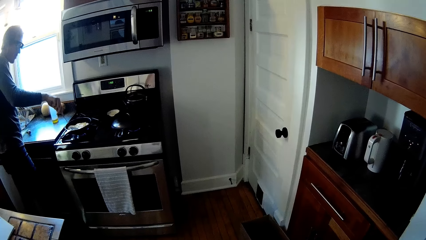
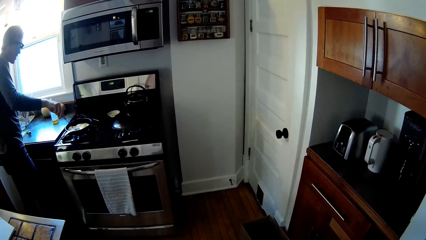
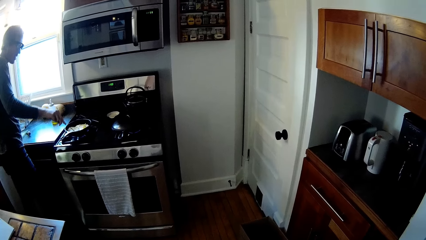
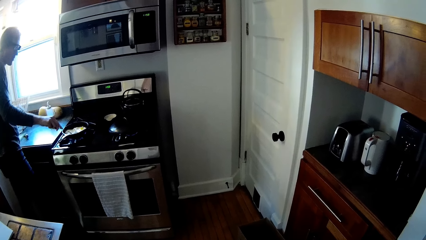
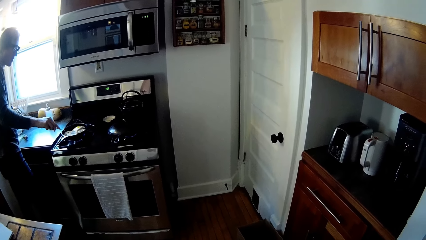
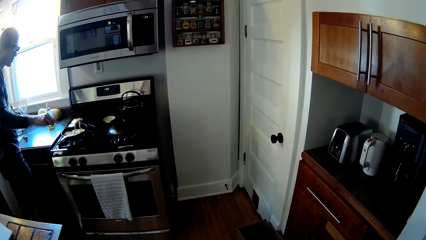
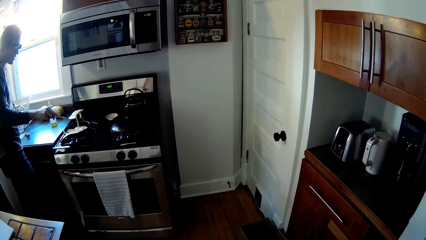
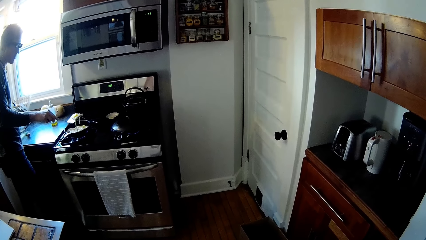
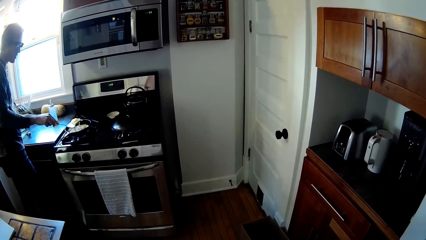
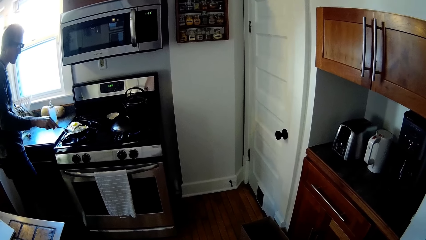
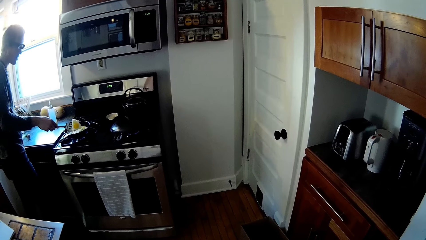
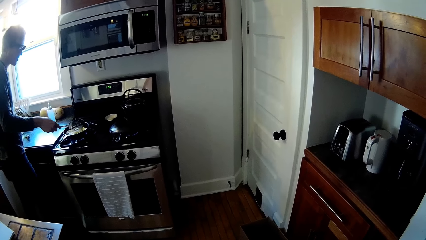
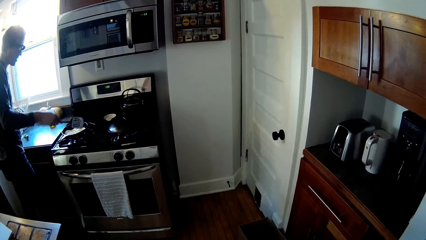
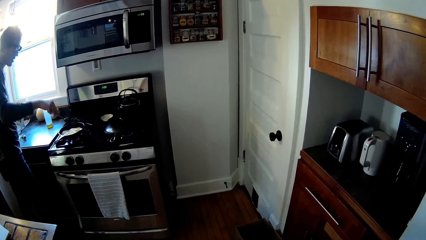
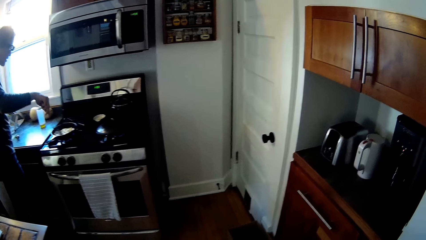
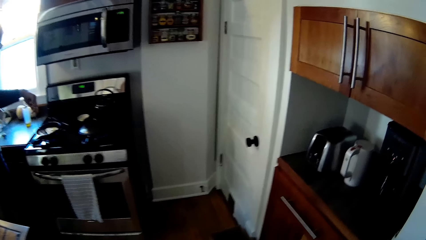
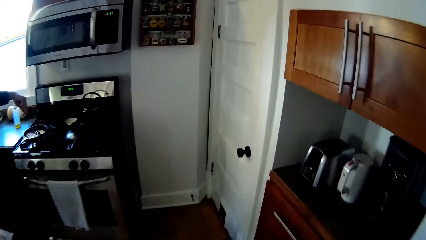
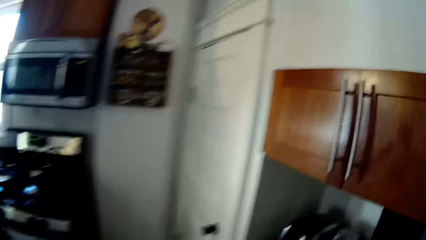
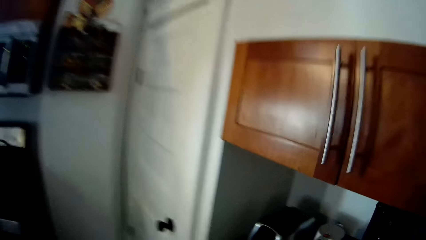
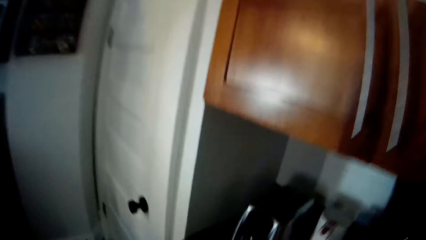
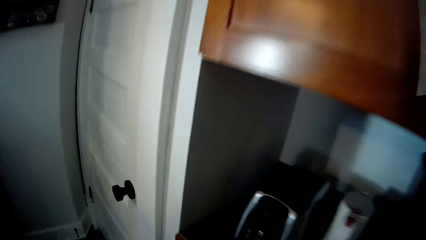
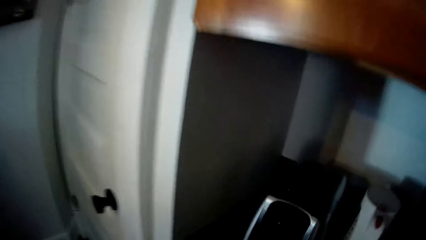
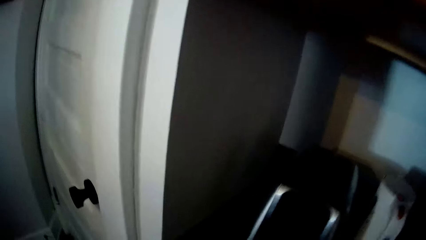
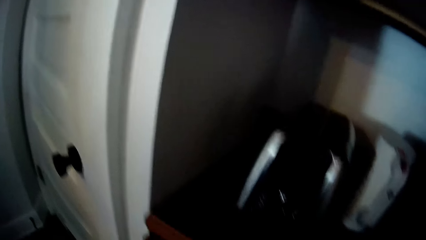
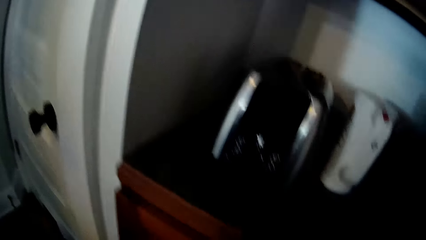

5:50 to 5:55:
A man scoops food from the pan. The camera wearer moves towards the cabinet.

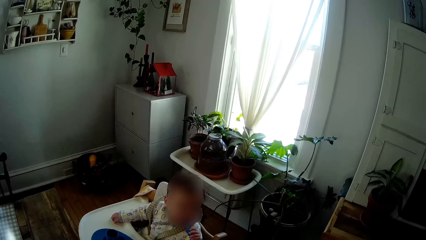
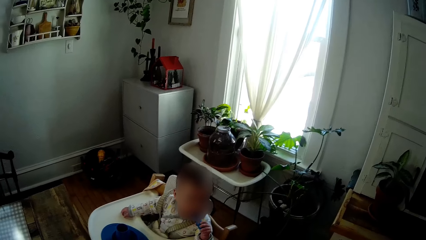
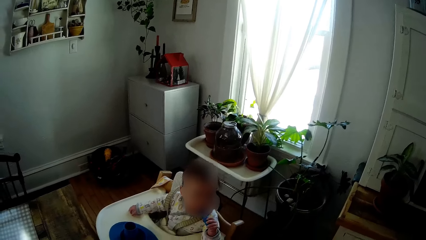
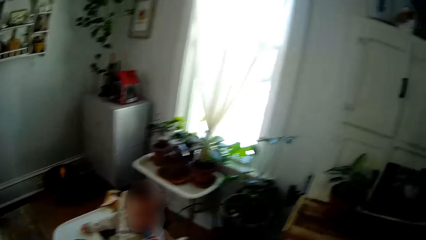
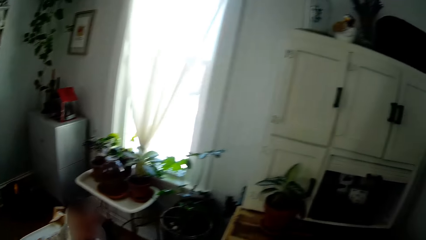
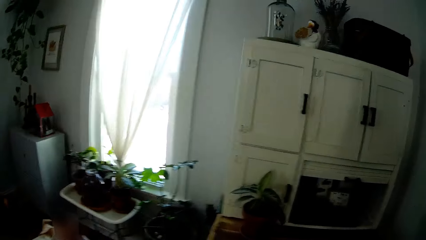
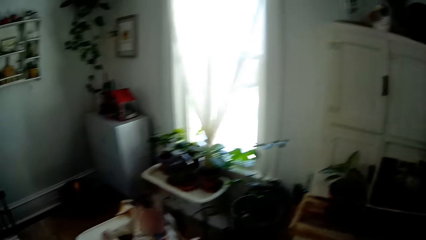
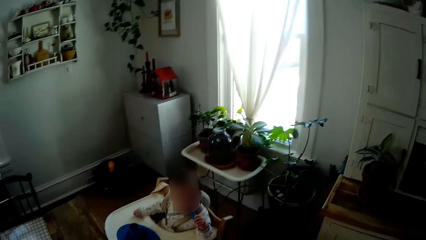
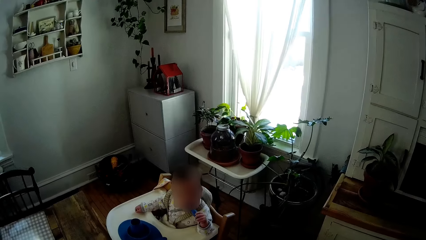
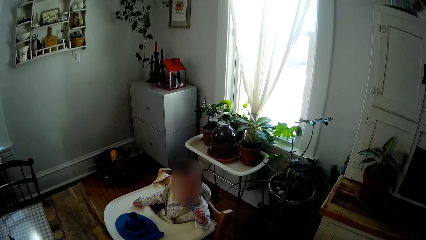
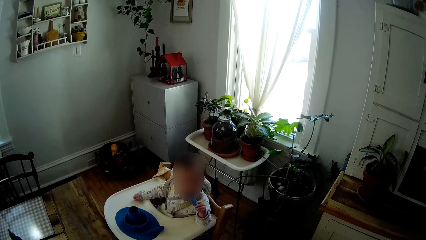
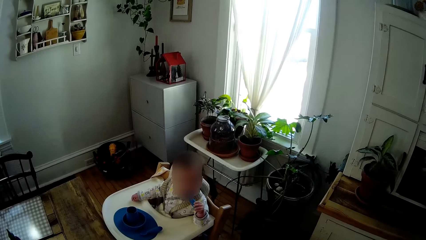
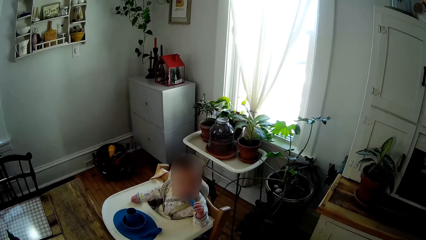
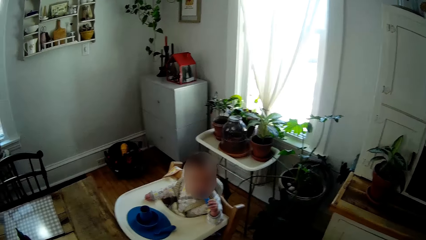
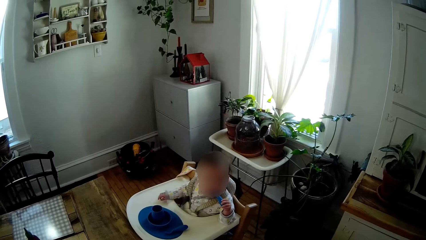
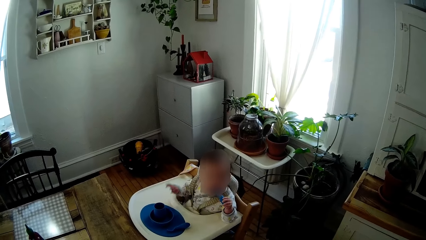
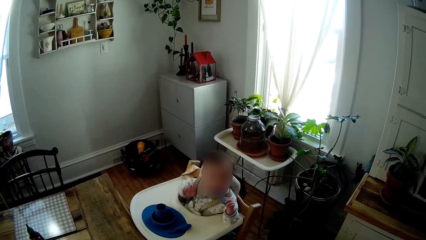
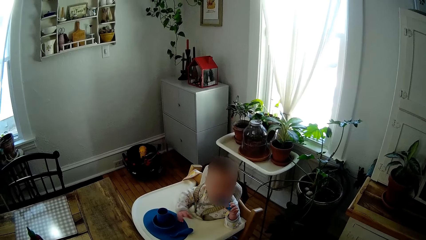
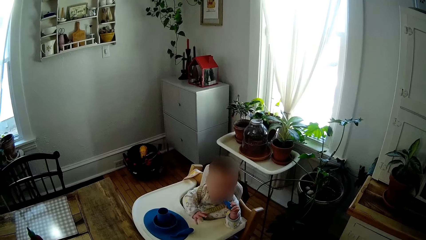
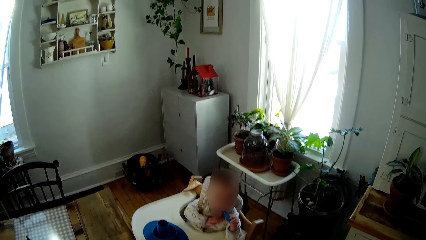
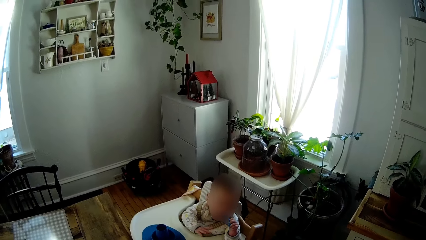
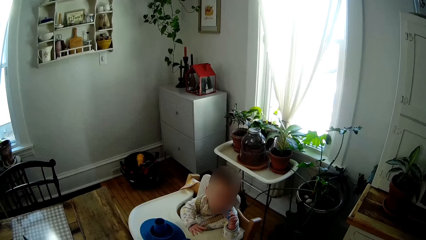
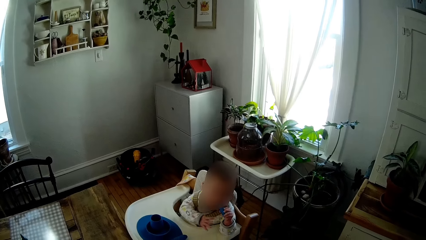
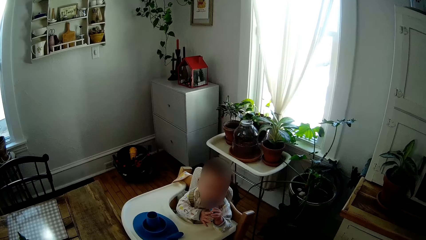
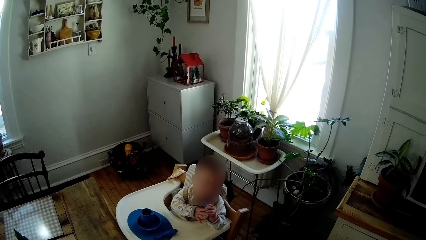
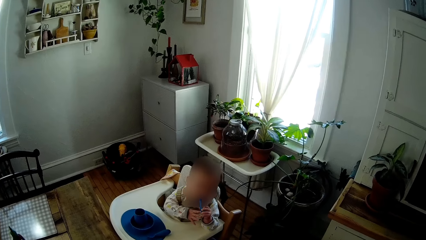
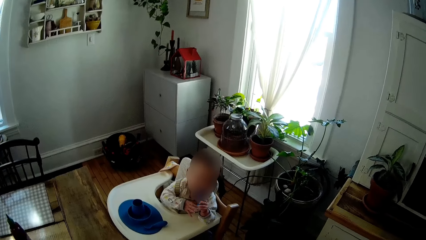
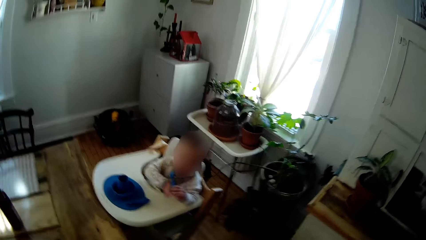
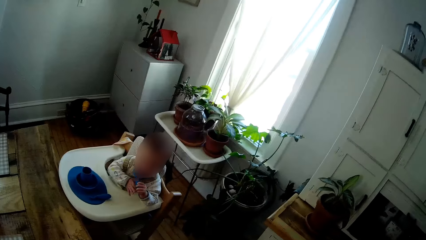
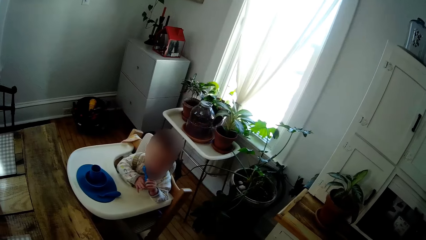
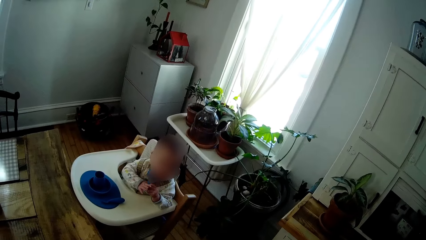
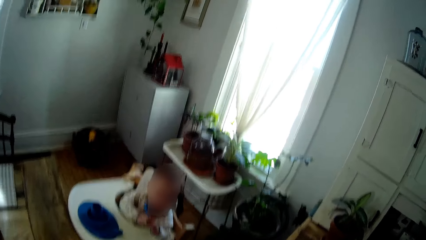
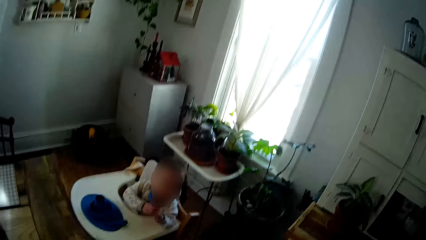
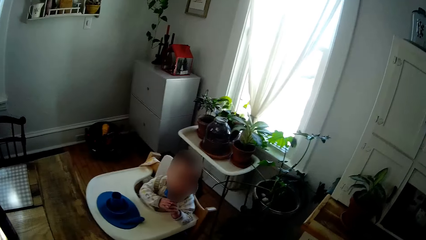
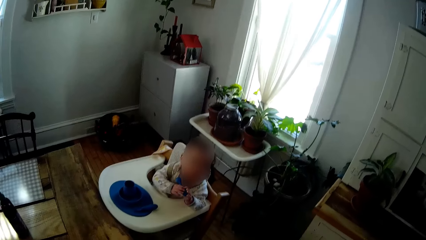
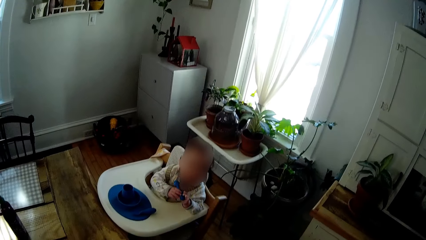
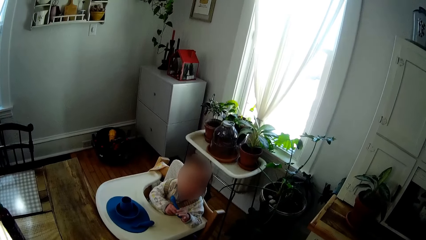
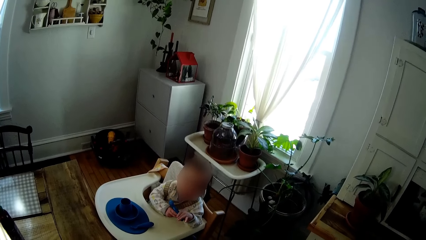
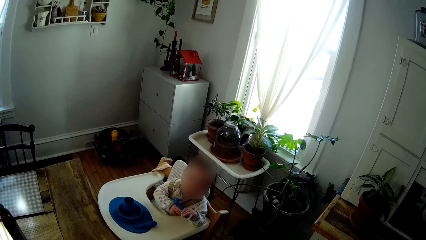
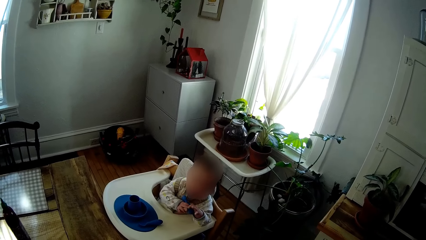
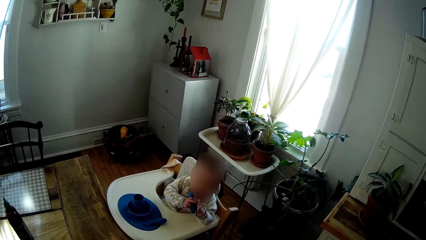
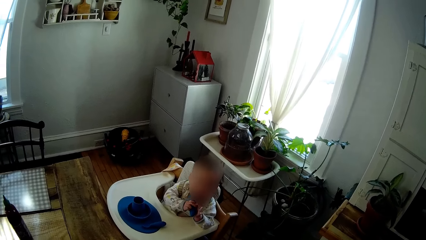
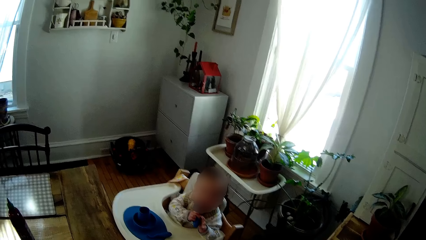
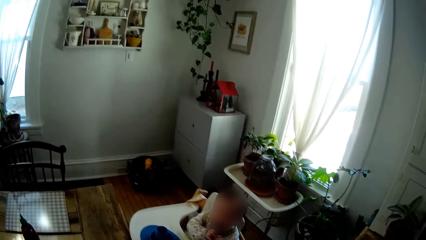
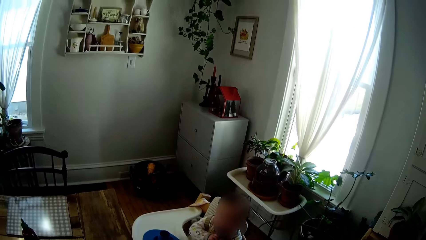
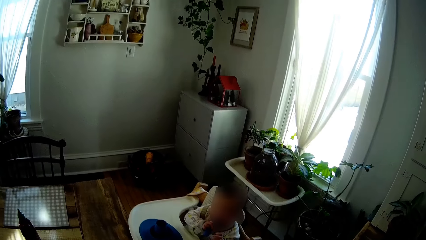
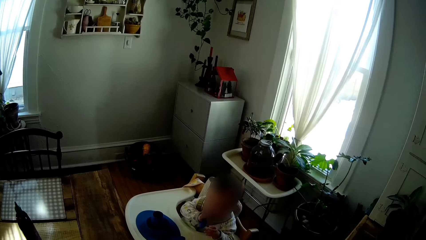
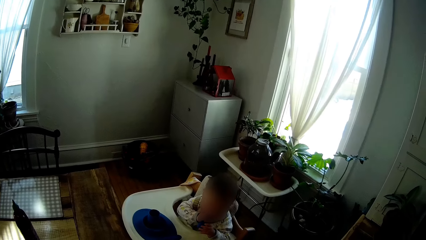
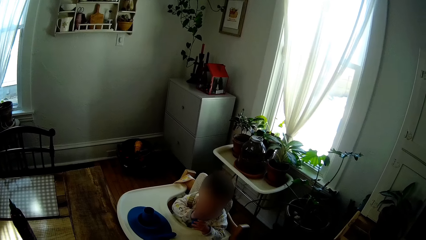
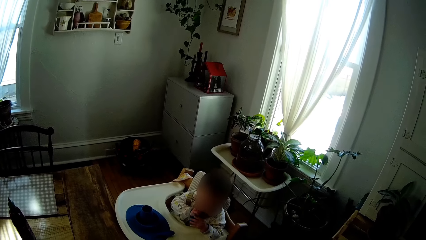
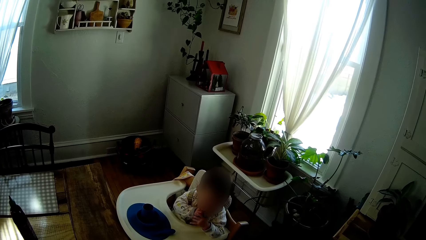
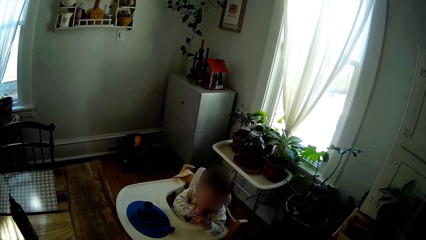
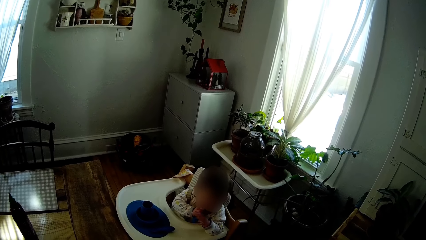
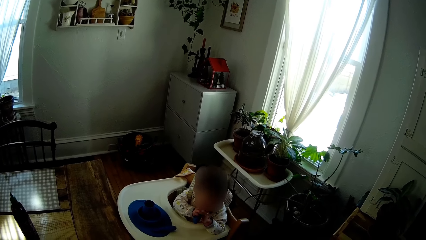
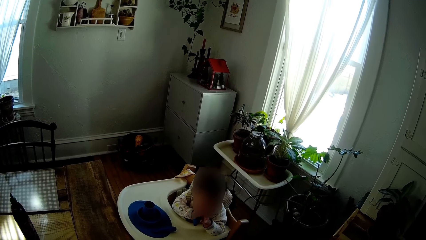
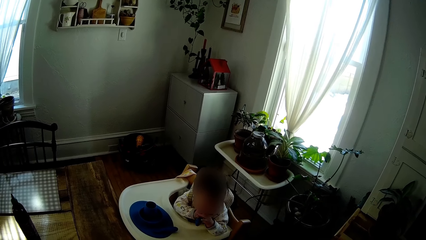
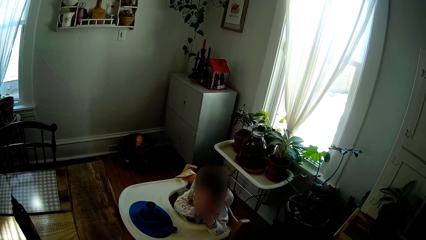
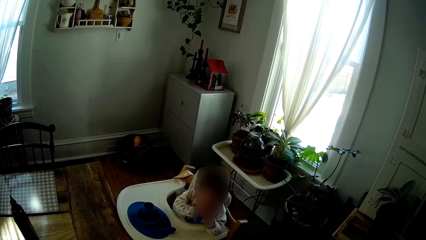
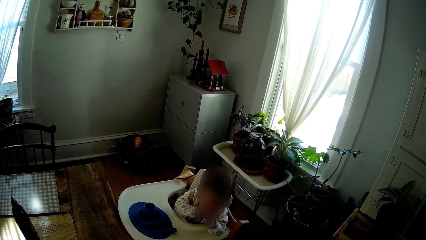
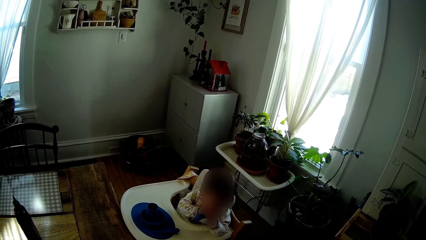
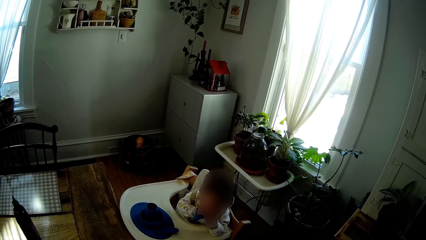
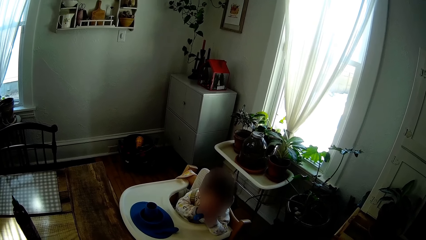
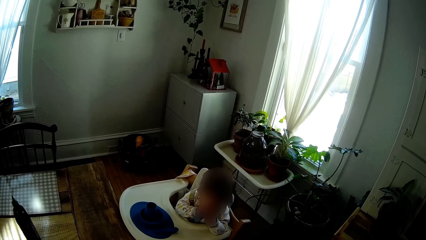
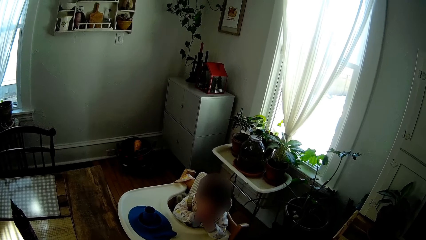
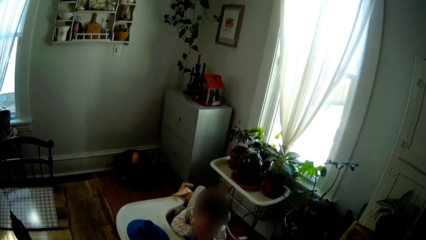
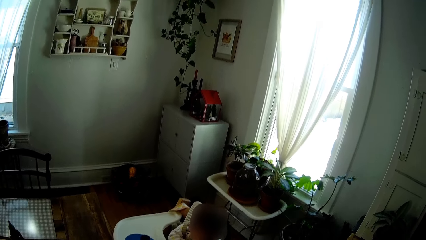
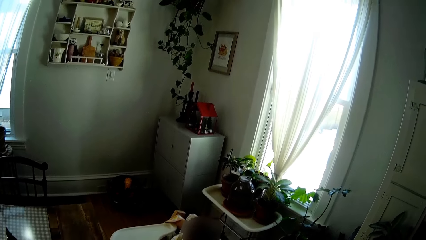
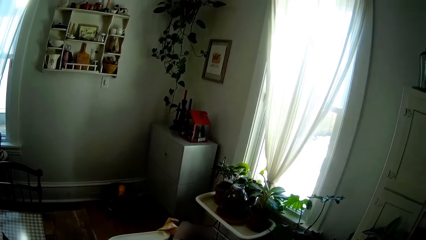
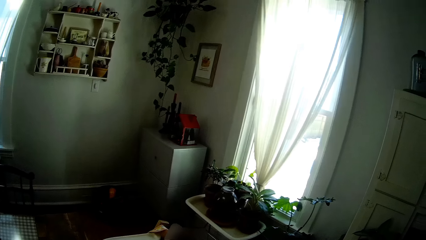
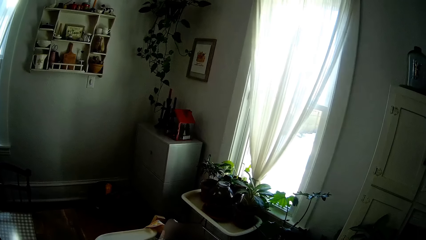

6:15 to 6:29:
The baby puts the blue toy in his mouth with his left hand. The baby moves his hand. The baby holds the blue toy with both hands.
